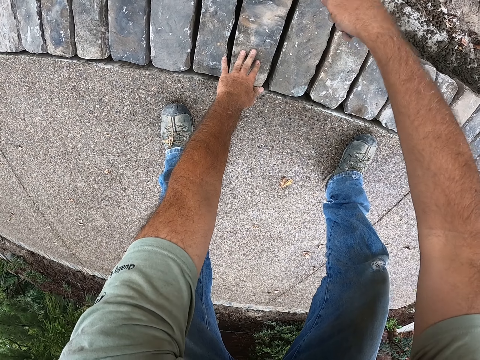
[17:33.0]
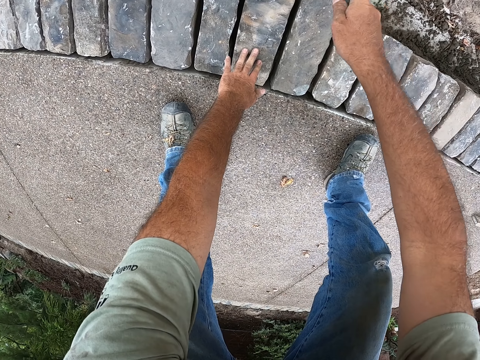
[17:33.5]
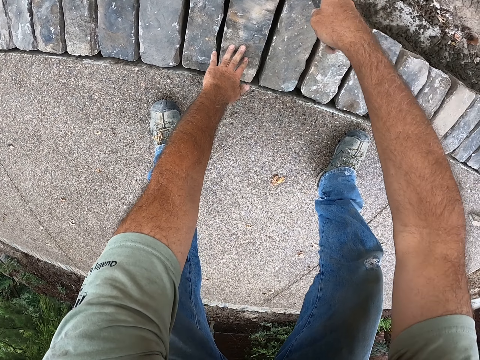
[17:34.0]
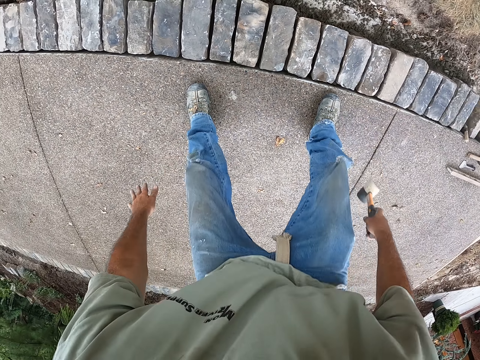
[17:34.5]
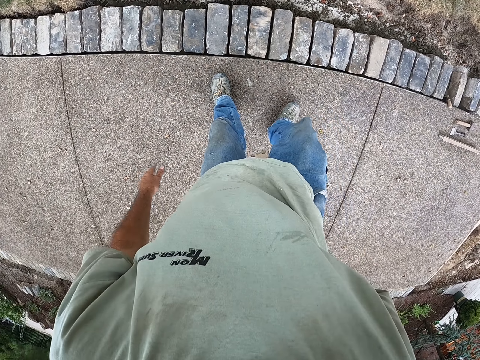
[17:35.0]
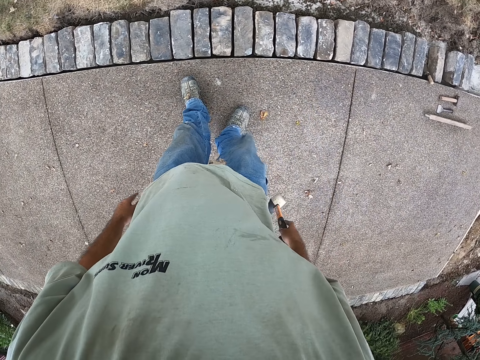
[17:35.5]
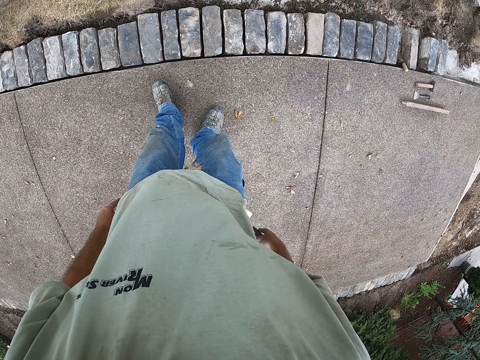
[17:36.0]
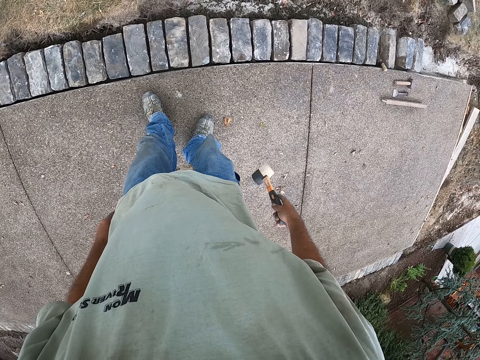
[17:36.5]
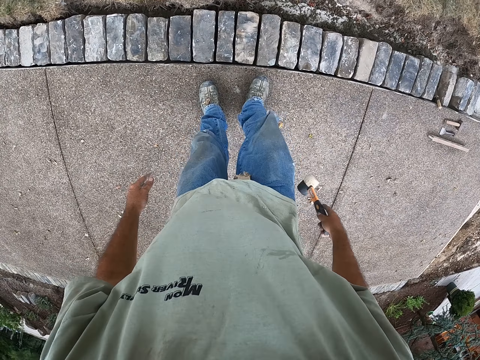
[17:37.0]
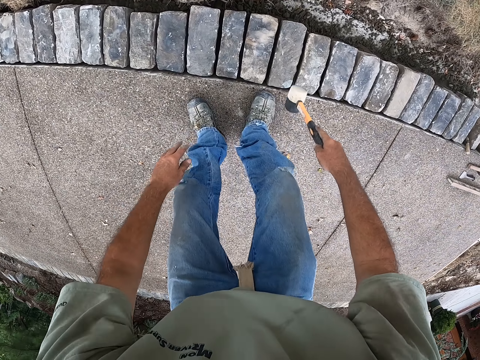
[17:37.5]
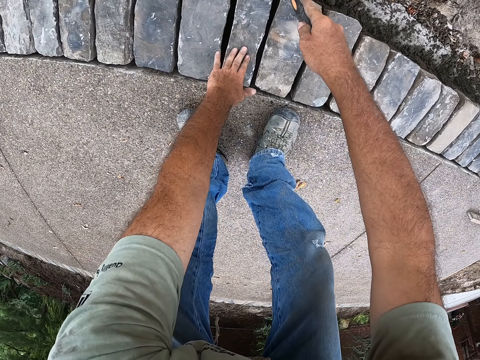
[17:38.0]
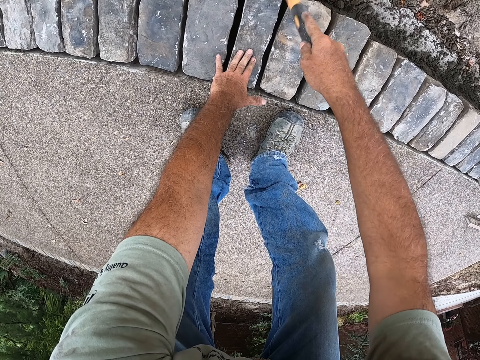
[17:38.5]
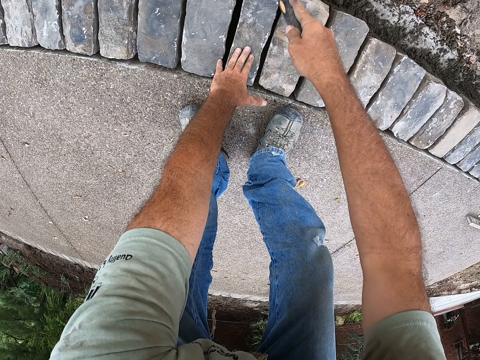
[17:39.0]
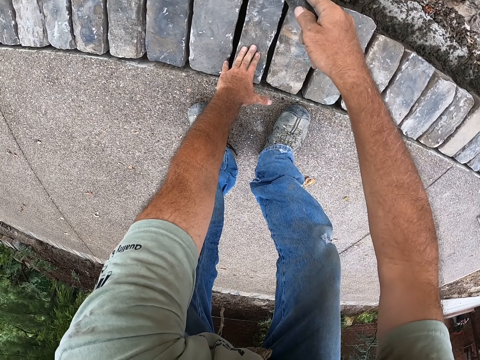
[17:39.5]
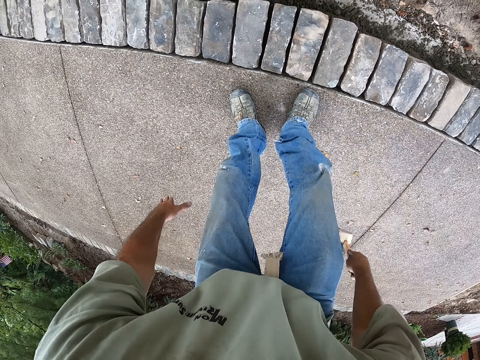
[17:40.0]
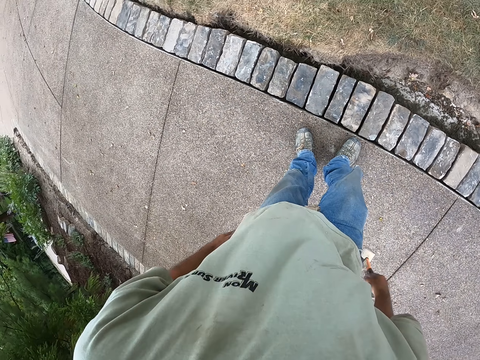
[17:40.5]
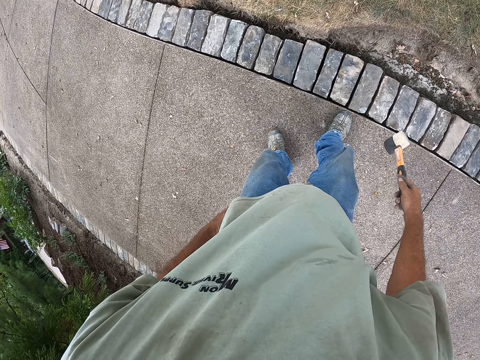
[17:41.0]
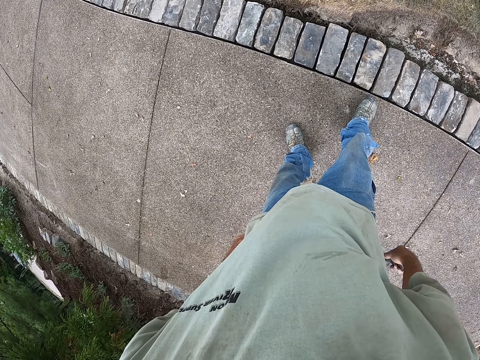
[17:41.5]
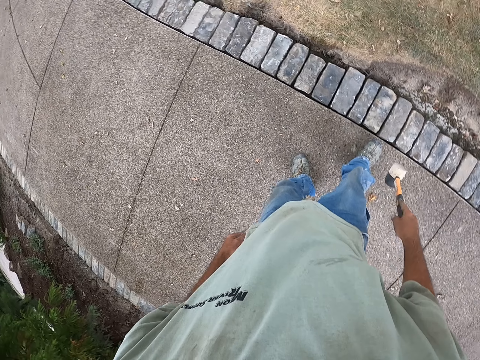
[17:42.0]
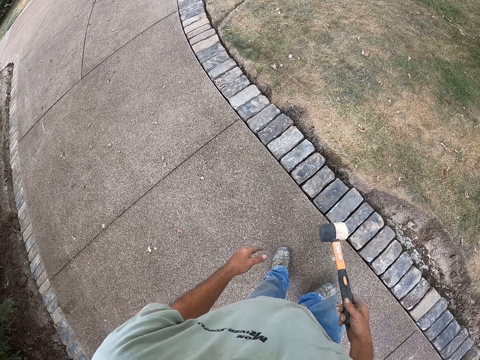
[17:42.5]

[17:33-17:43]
The camera wearer moves. They knock the blocks gently. They move.
